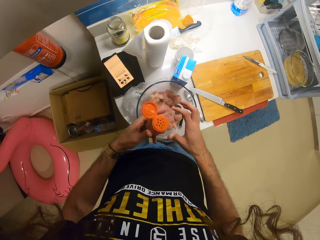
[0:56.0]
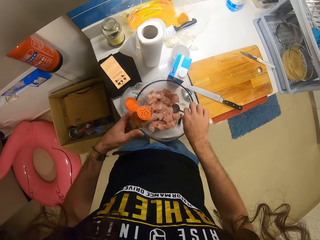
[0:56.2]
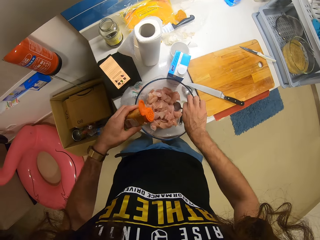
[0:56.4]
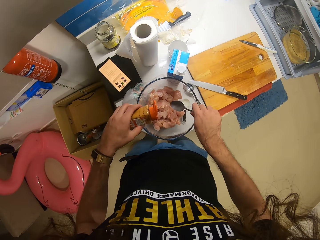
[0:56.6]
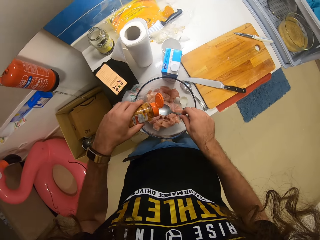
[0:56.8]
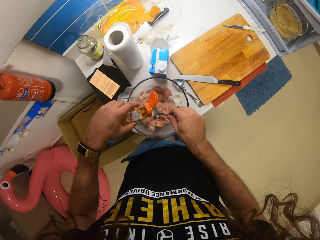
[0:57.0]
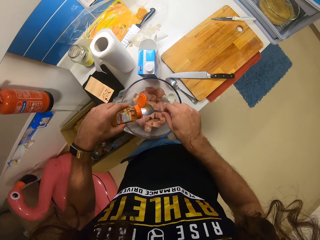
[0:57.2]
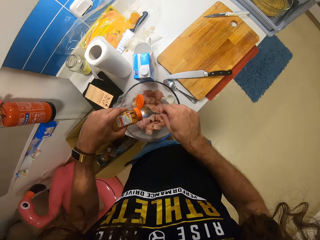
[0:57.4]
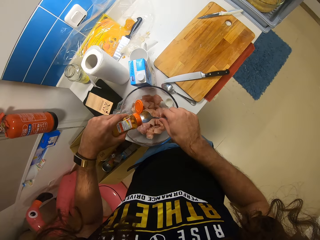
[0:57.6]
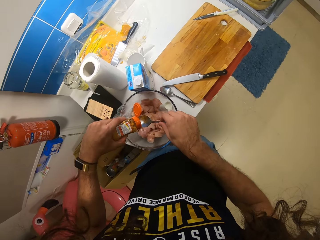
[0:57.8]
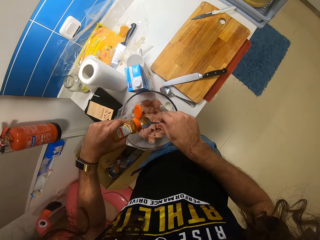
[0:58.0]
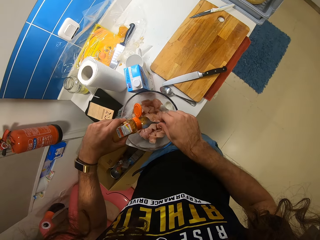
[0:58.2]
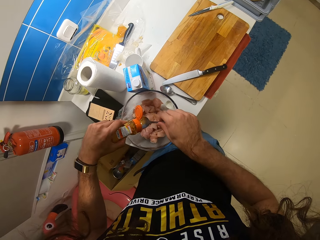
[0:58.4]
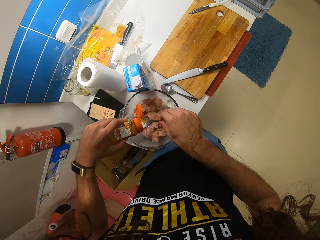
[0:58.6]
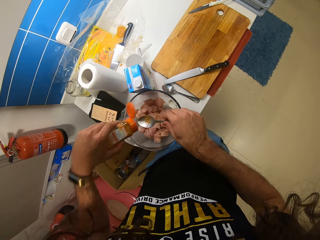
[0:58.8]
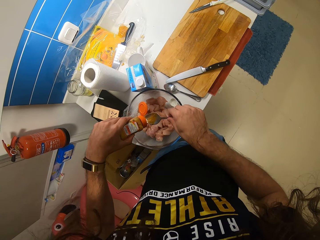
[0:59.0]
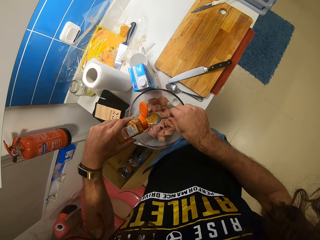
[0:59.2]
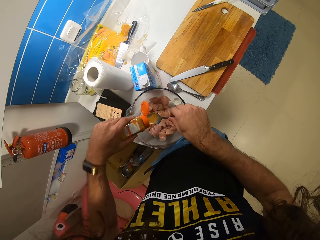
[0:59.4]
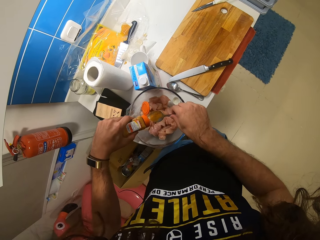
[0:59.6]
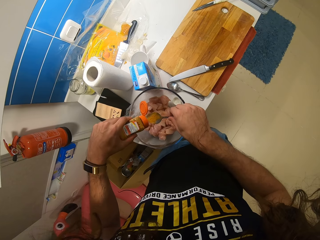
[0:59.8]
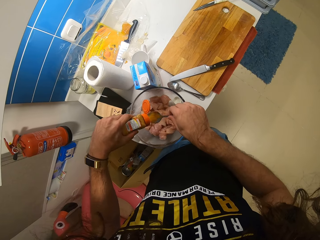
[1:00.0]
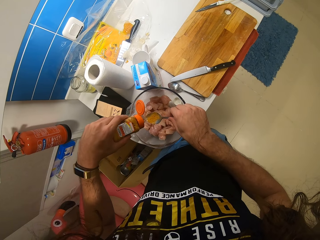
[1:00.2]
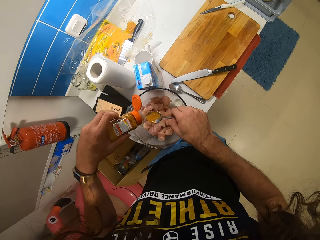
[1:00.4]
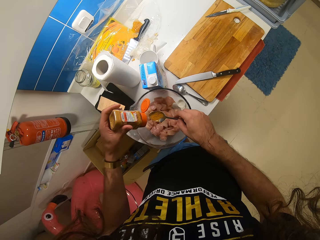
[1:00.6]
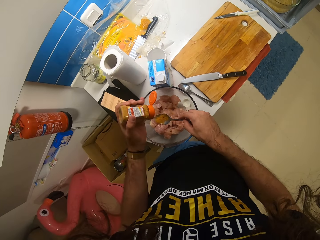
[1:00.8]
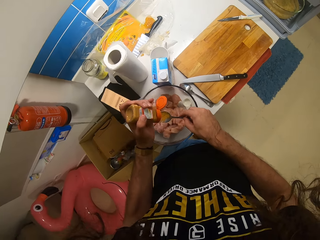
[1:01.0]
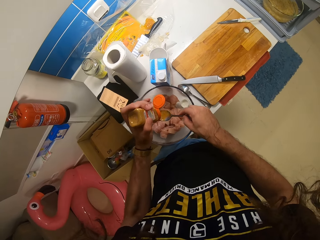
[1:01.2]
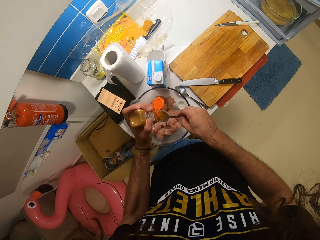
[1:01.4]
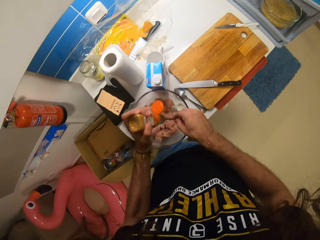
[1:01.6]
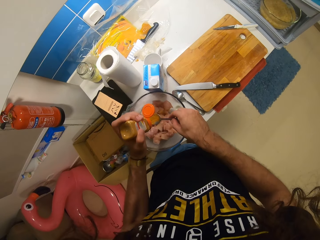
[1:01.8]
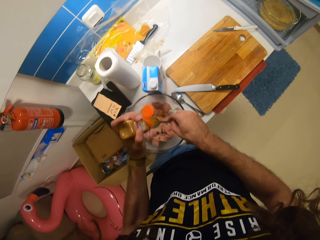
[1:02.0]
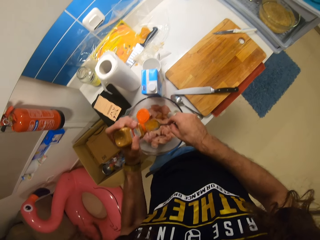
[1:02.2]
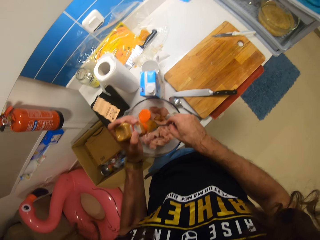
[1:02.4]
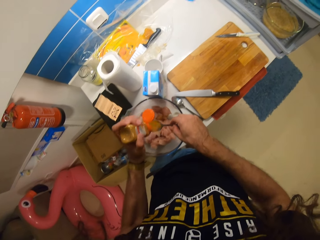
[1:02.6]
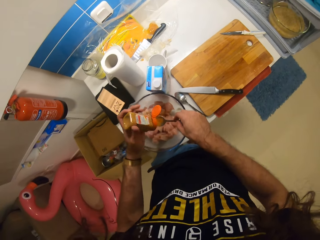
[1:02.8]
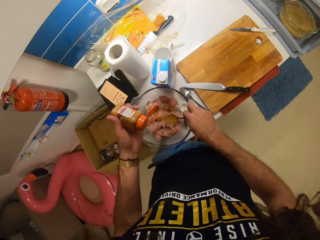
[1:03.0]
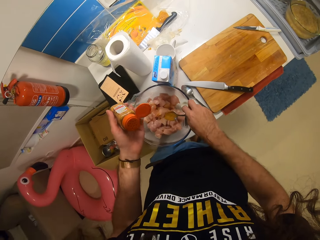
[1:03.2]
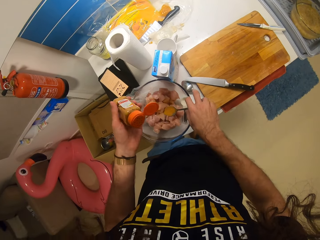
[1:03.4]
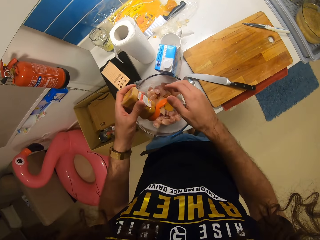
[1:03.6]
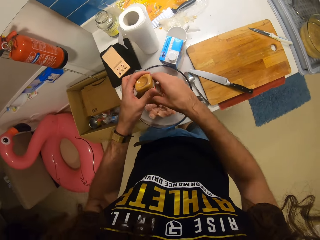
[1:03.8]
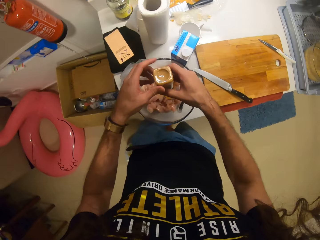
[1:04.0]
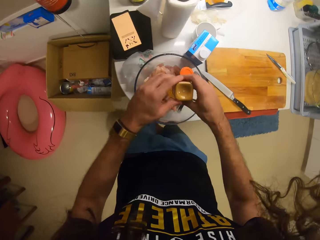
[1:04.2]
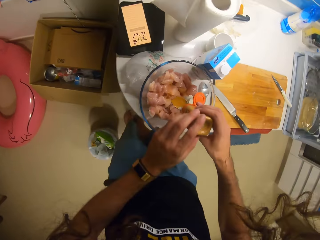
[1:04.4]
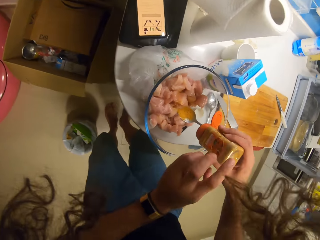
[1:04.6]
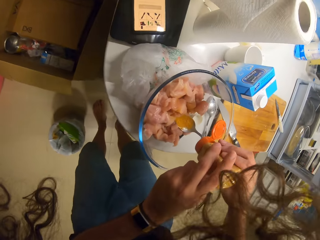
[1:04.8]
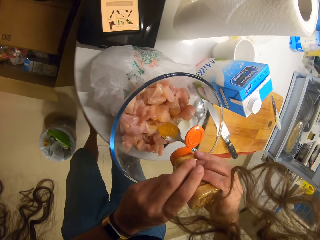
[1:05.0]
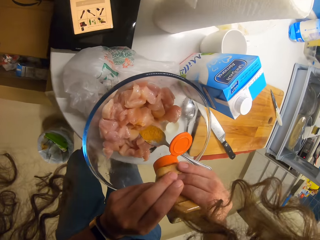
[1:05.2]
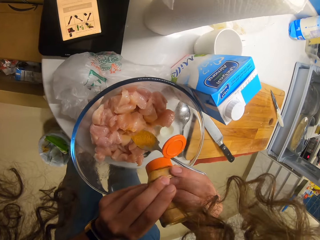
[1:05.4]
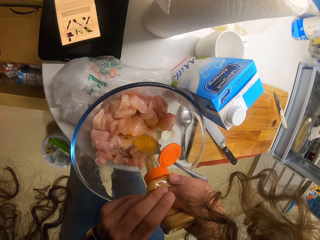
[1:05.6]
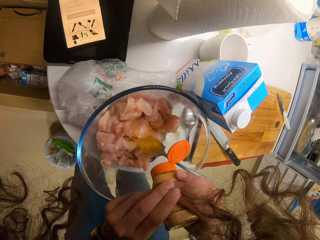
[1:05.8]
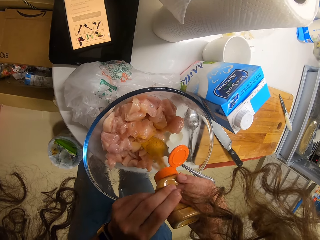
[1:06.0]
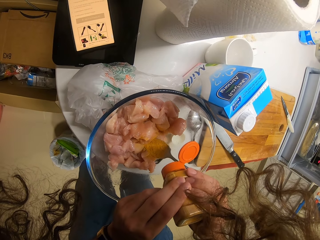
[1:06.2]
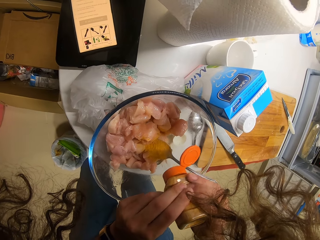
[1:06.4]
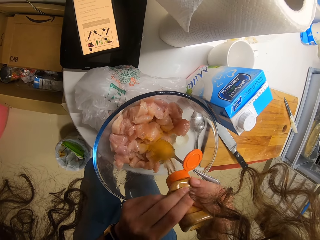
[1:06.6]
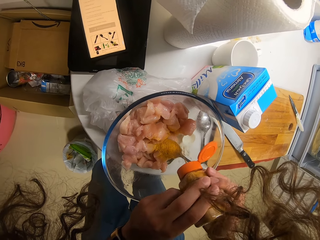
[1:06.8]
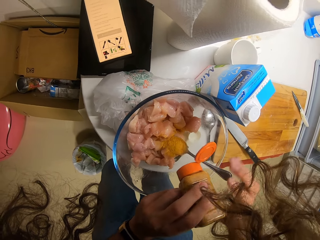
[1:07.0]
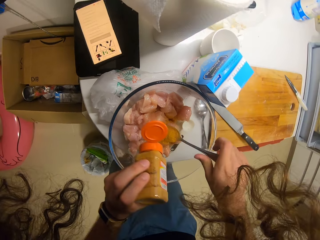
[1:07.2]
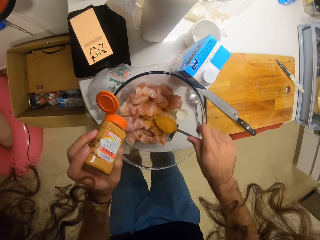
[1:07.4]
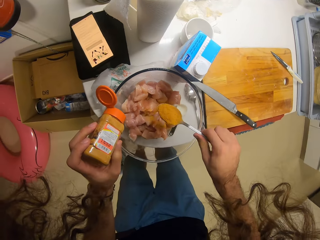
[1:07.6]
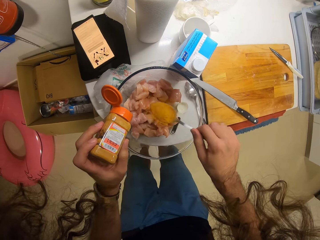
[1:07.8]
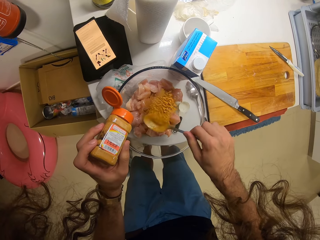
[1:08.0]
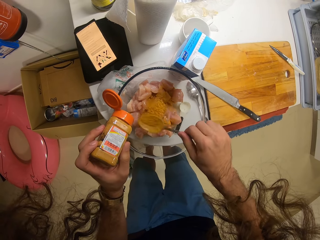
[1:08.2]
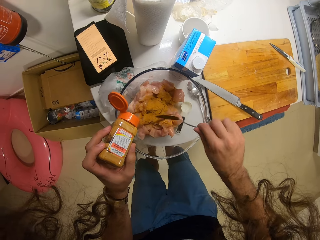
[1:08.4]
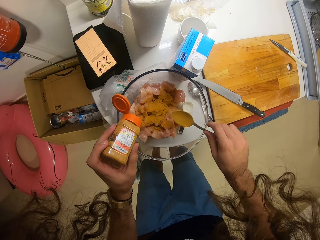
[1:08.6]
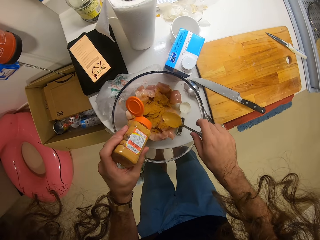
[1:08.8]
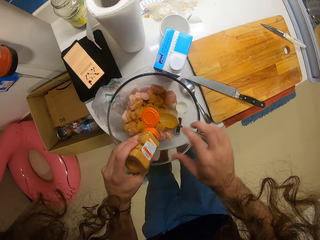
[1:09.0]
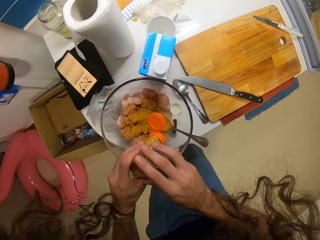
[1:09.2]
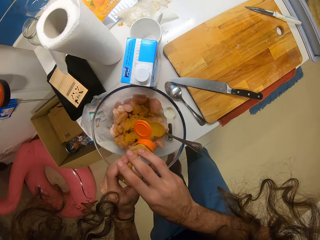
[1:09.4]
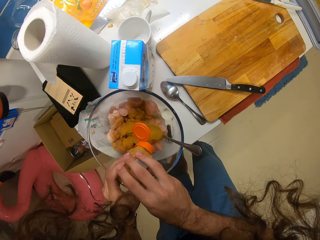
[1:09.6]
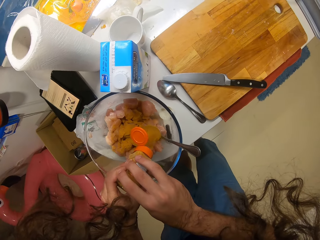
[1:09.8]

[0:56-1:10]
The camera wearer puts the spice on the spoon. They put the spoon on the bowl. They add the spice on the chicken.

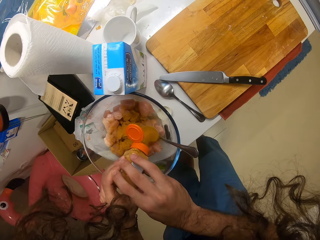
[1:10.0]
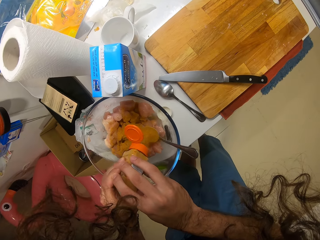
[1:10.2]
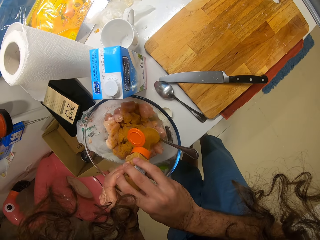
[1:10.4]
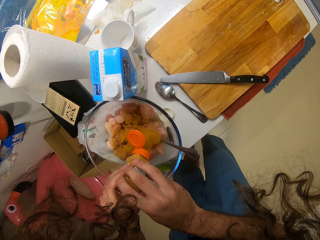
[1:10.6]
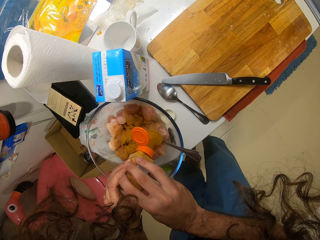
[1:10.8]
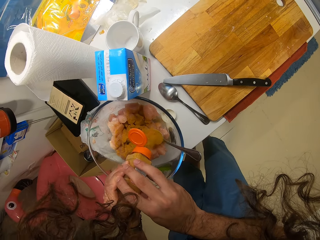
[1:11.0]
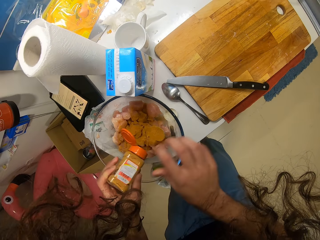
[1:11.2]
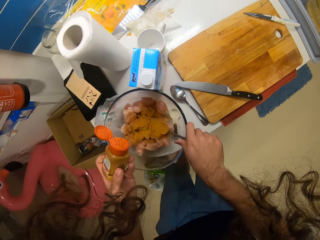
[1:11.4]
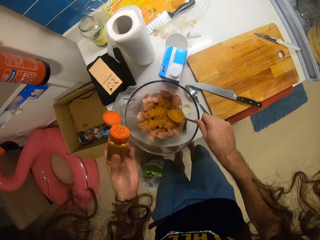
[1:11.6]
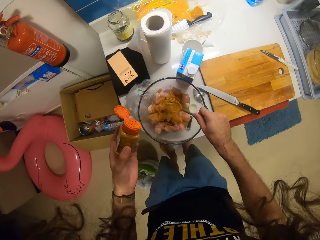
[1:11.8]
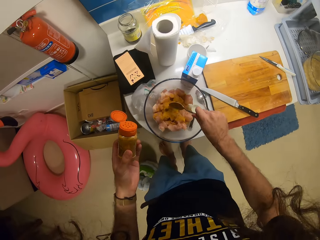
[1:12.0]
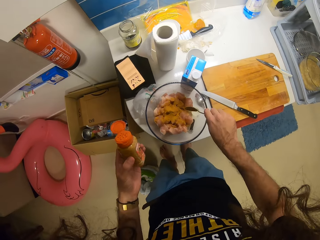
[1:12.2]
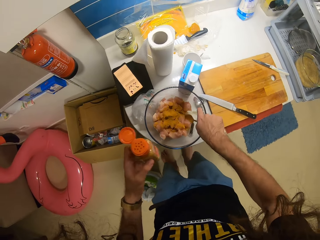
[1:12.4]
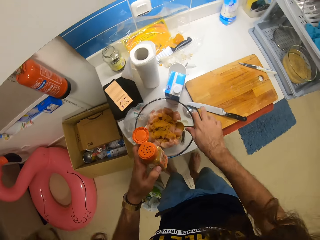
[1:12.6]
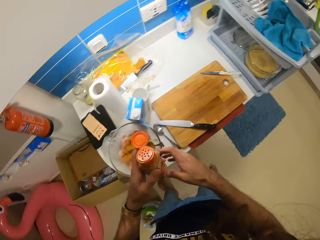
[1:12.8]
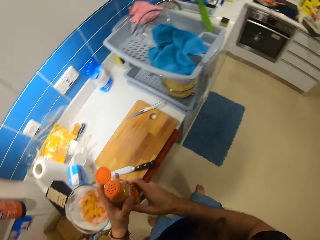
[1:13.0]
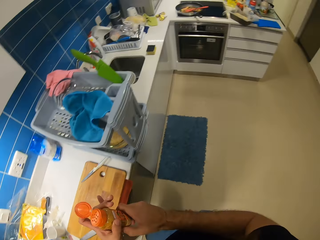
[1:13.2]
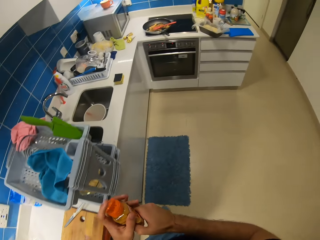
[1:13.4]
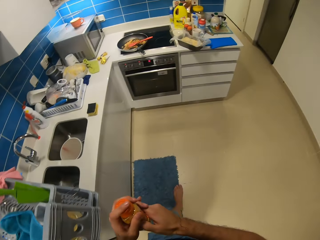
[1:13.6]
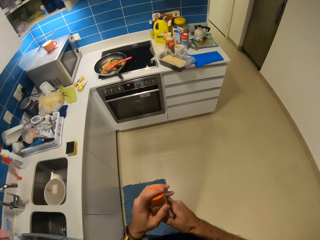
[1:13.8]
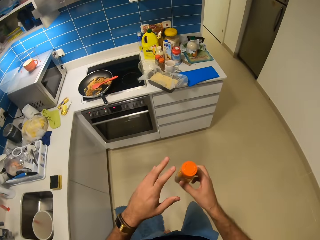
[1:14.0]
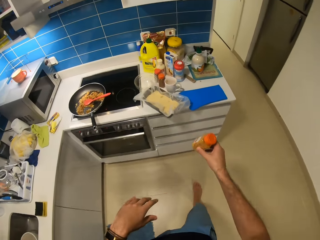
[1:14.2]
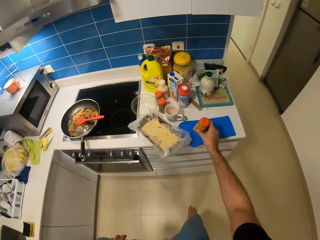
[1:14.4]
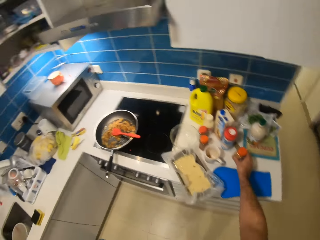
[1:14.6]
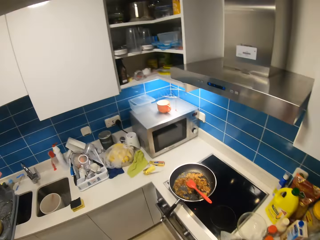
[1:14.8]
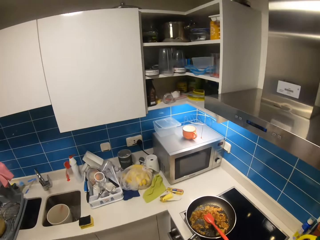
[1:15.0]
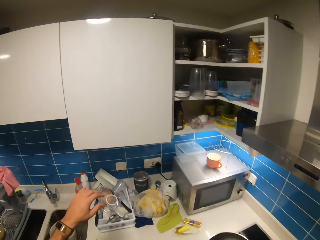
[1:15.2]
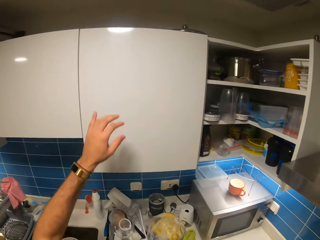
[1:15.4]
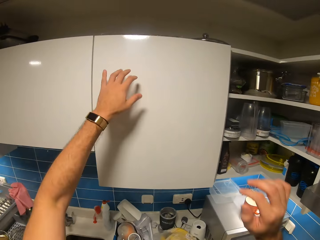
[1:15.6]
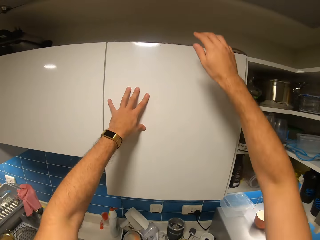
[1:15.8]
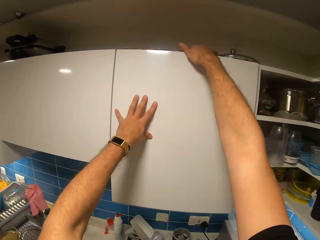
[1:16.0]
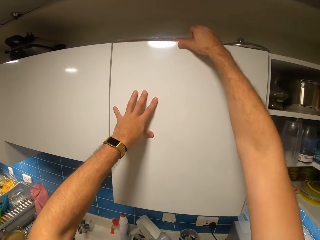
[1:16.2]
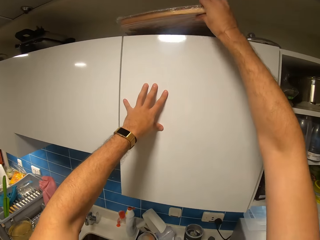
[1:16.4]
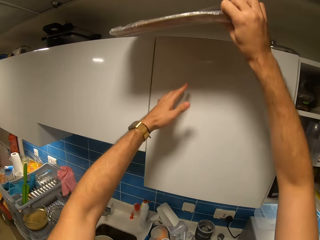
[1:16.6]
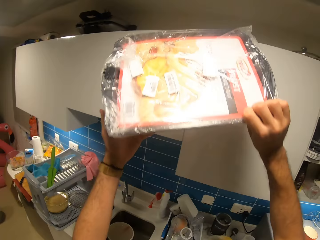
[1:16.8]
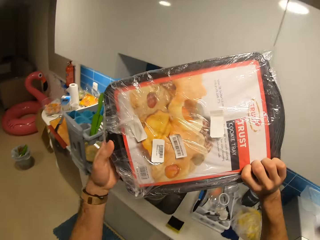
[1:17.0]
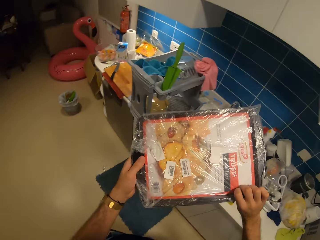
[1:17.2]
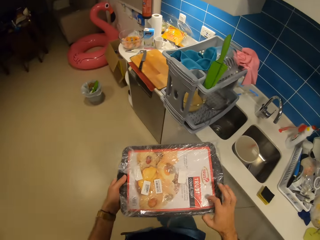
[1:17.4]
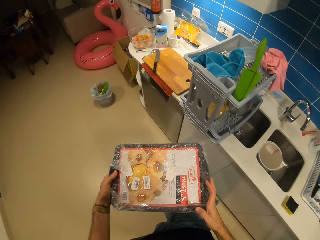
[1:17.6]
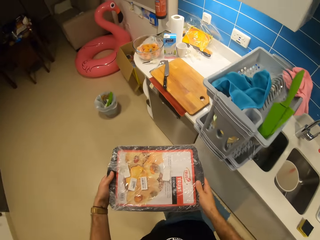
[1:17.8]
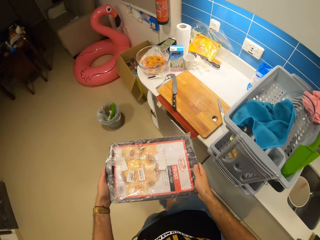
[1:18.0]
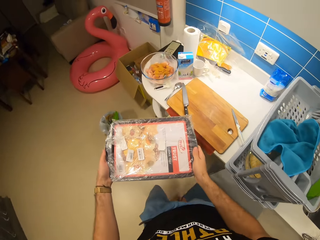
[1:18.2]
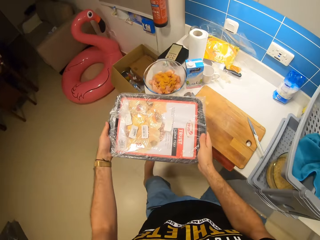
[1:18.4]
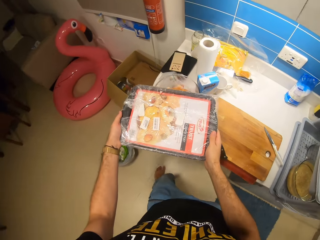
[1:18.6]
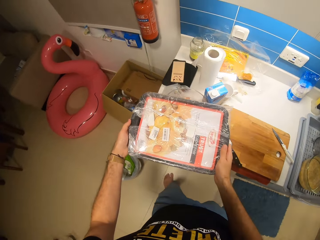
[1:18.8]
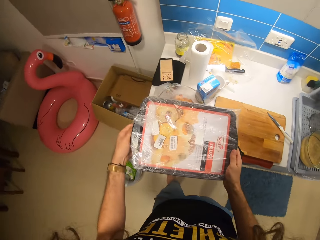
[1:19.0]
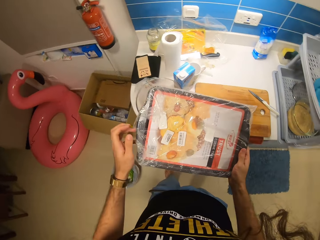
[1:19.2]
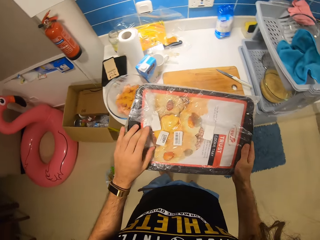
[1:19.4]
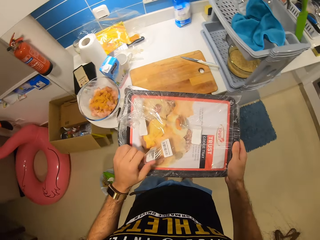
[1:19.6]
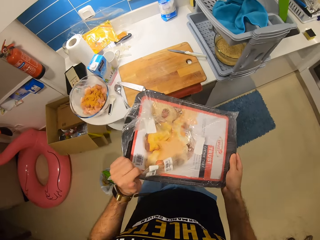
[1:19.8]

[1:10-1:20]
The camera wearer sprinkles the spice with the spoon. They walk around. They put the spice bottle on the table. They pick a baking tray.
